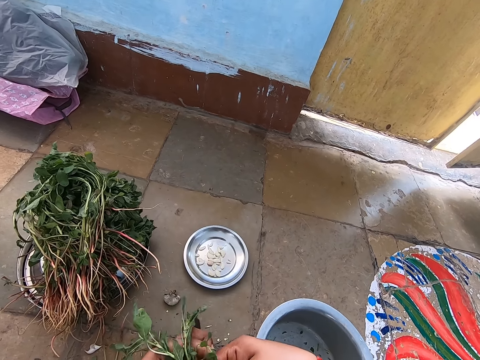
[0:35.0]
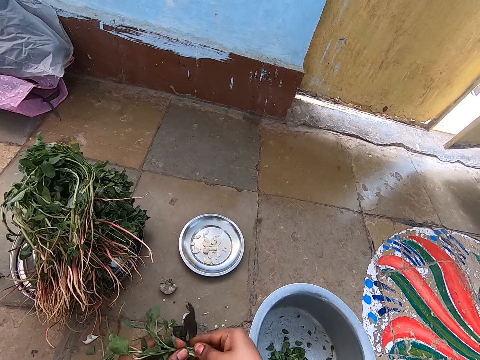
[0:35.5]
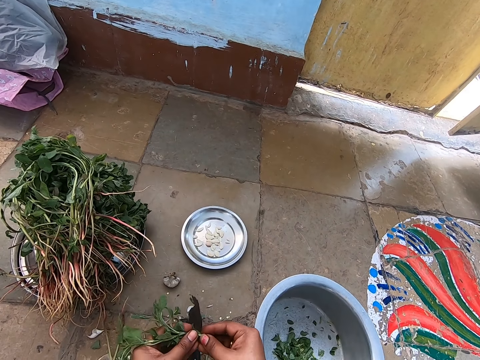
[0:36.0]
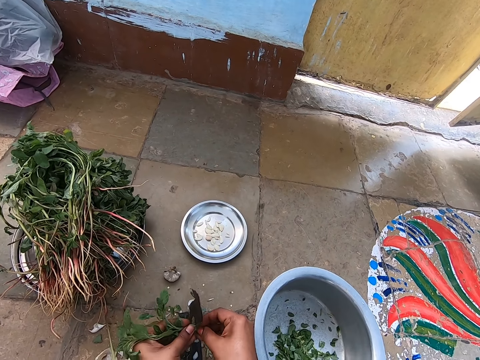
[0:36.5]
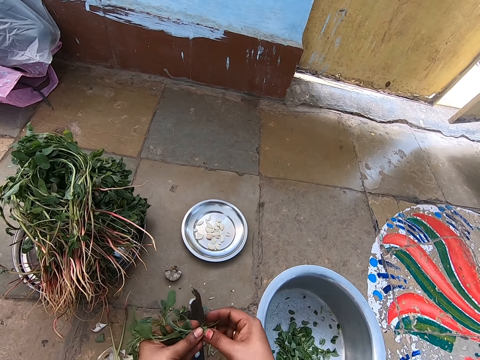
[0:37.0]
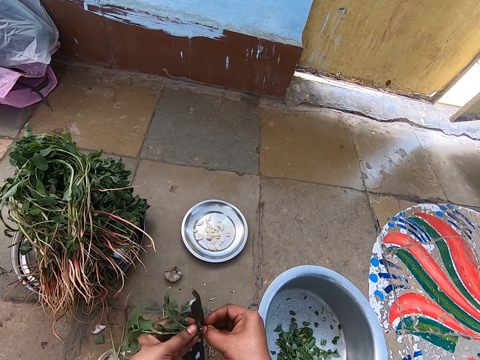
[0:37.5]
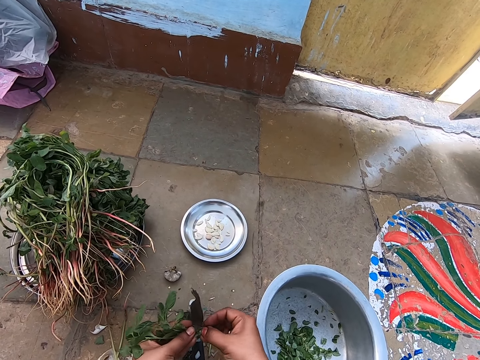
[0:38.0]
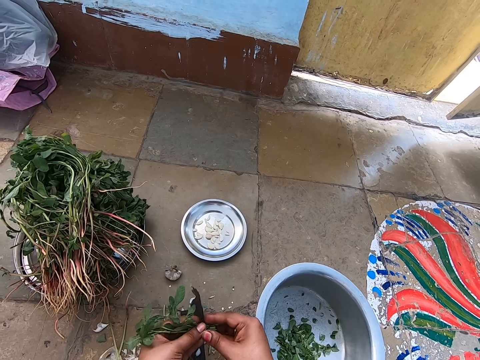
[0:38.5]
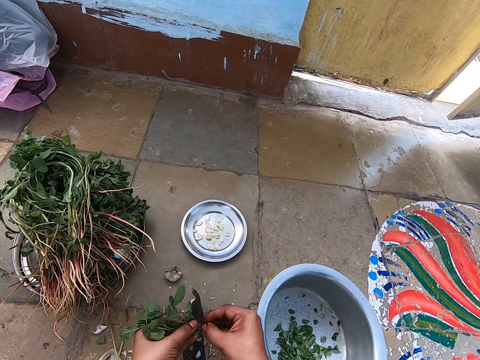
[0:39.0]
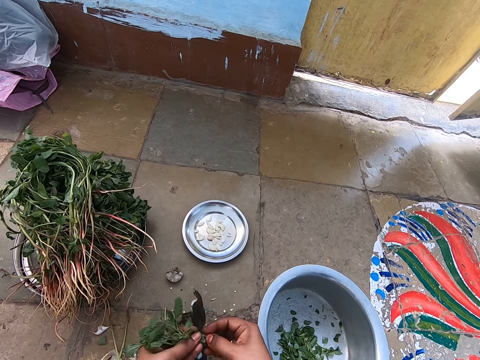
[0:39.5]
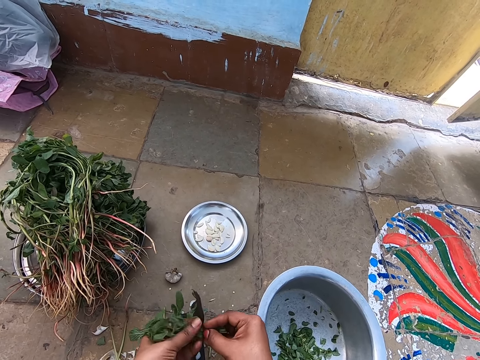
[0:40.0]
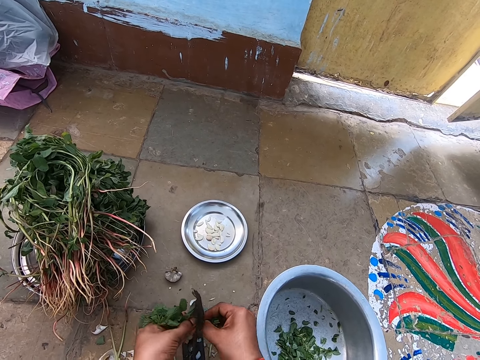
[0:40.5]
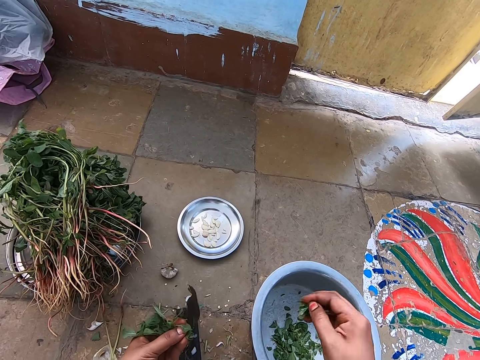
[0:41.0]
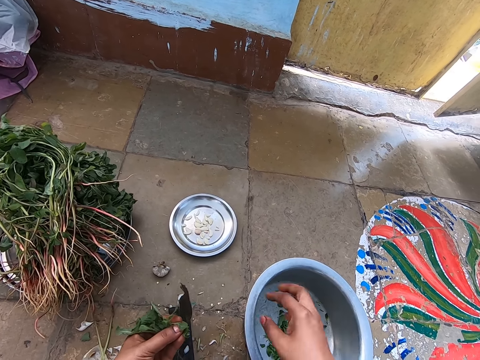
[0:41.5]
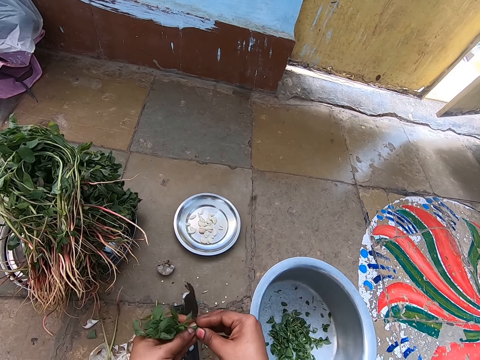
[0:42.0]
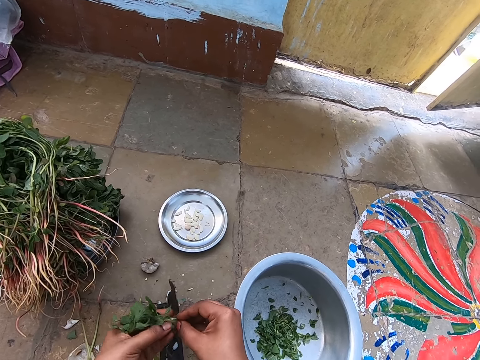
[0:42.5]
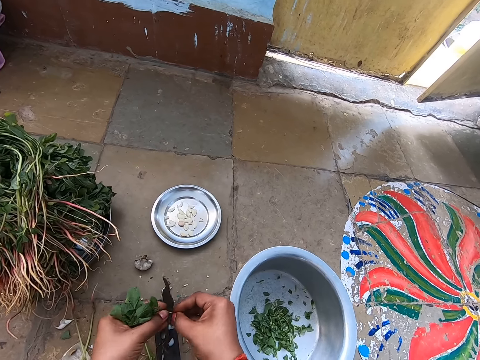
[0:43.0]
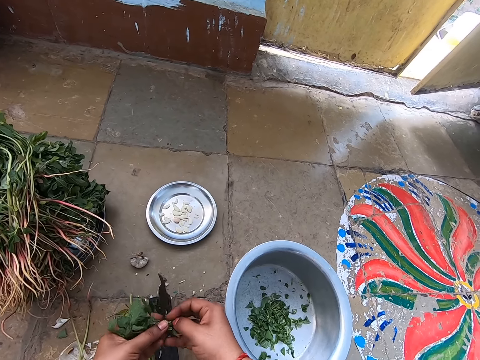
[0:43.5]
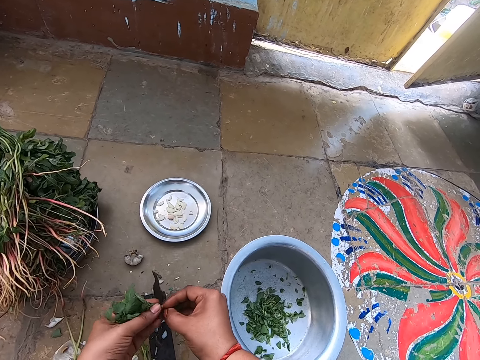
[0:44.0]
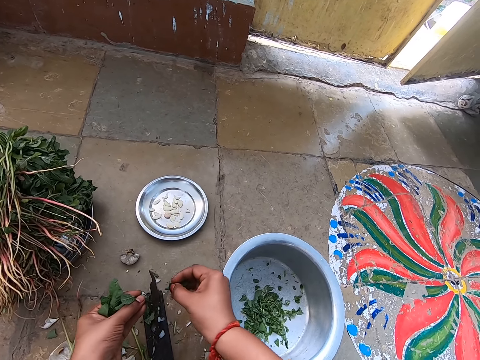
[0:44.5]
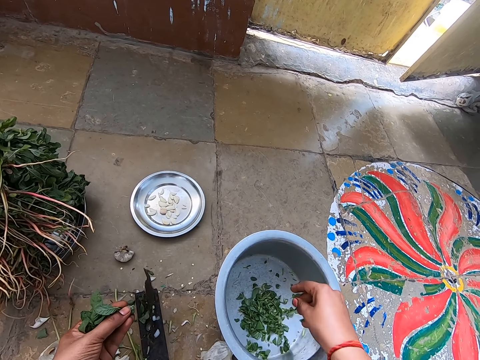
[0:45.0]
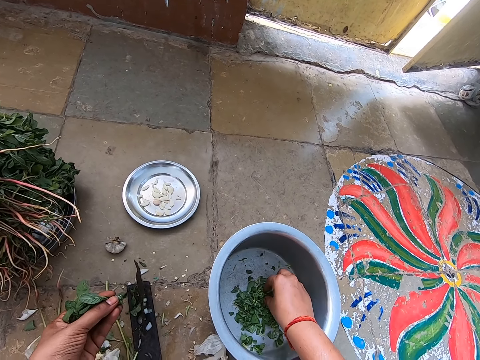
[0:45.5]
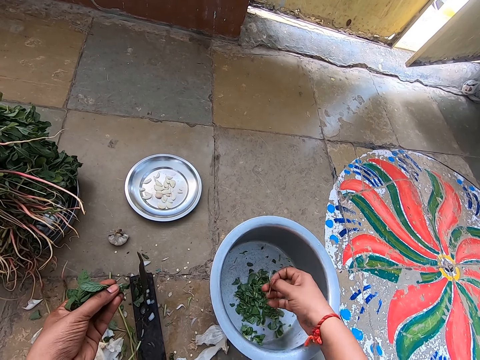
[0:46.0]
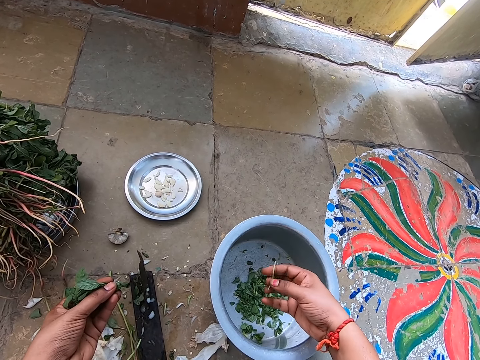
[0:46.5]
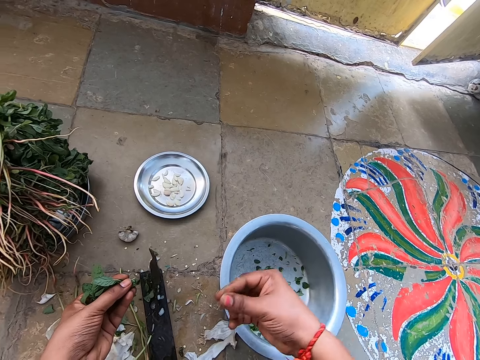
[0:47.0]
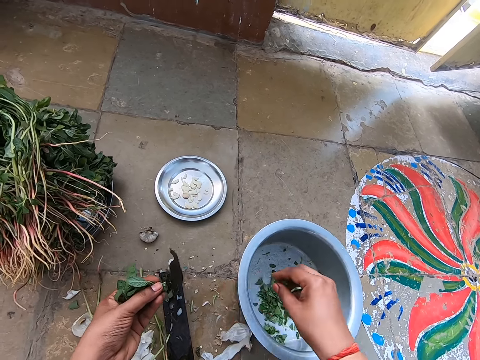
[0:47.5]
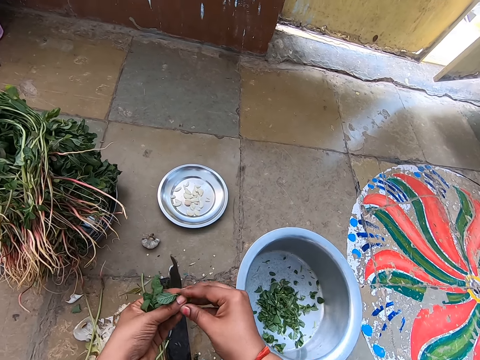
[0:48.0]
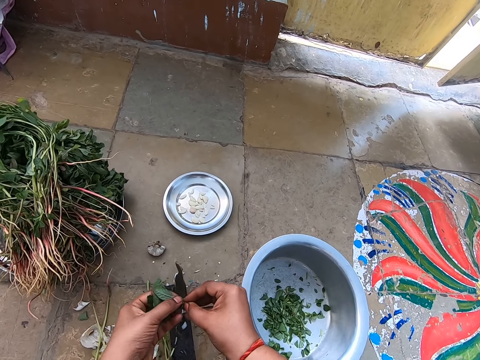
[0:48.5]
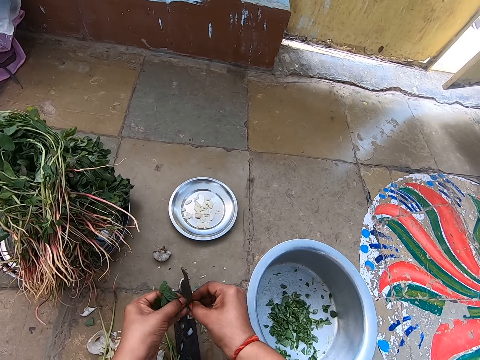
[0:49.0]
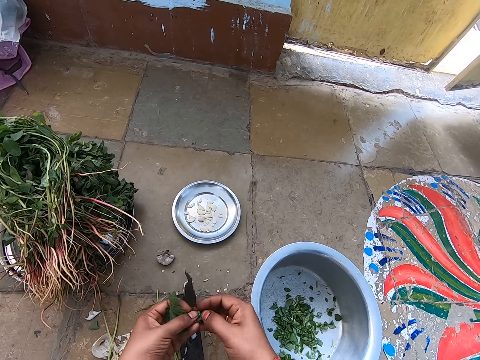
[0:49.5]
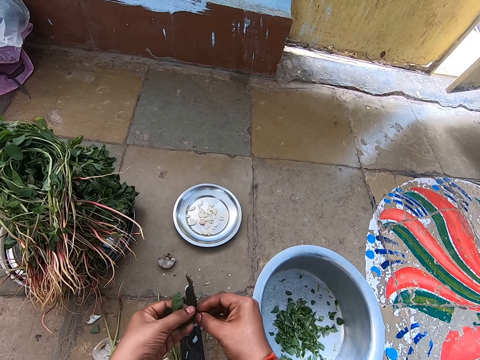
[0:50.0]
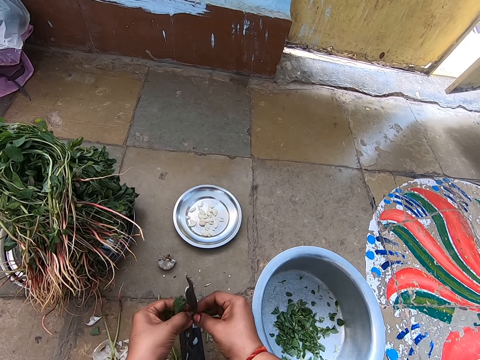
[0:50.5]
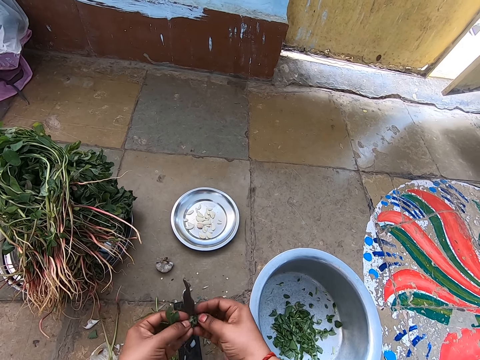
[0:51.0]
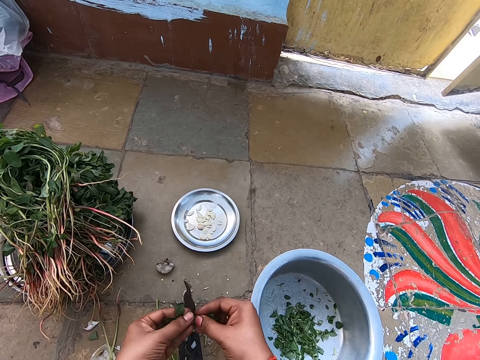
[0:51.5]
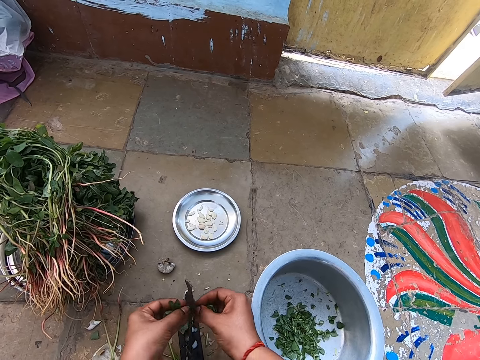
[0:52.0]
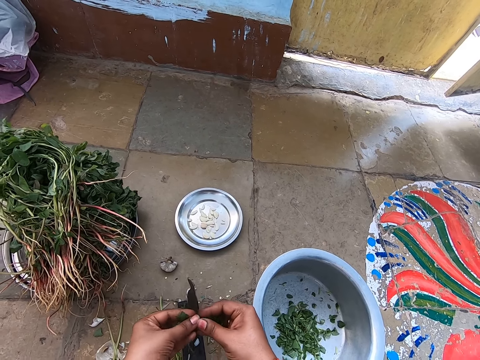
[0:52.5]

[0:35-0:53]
The camera wearer removes the leaves from the stalk. She puts the plucked jute mallow in a bowl on the ground with her right hand. She plucks the jute mallow in her left hand with her right hand. She puts the plucked jute mallow in the bowl on the ground with her right hand. She picks a stem from the bowl with her right hand. She throws the stem on the ground with her right hand. She plucks the jute mallow in her left hand with her right hand.

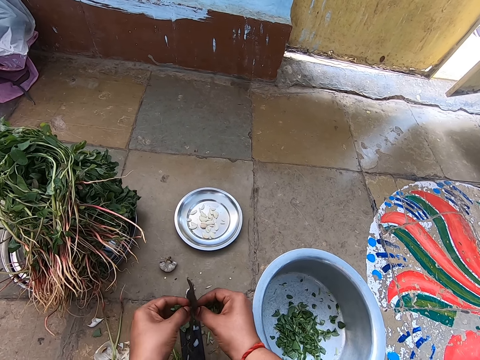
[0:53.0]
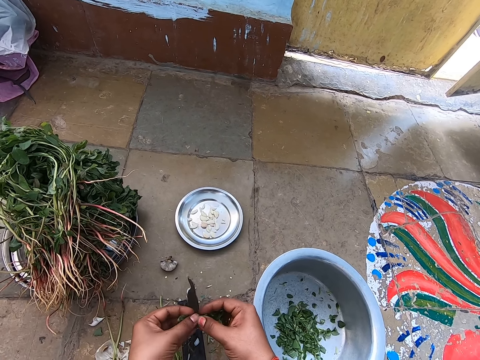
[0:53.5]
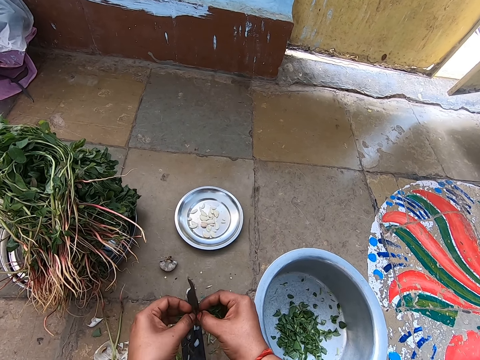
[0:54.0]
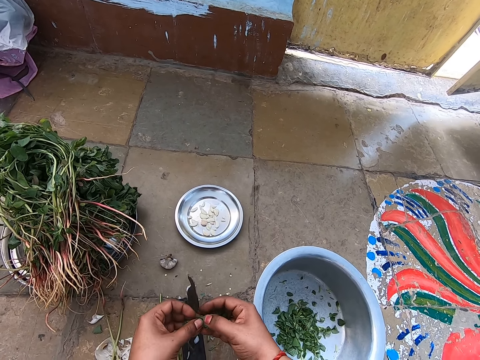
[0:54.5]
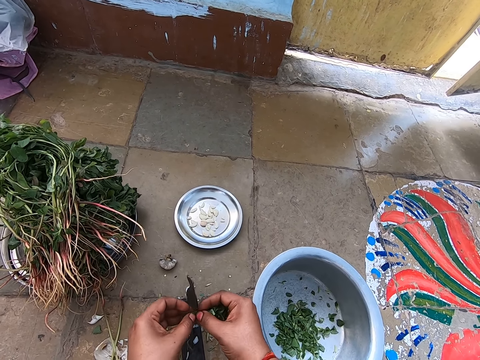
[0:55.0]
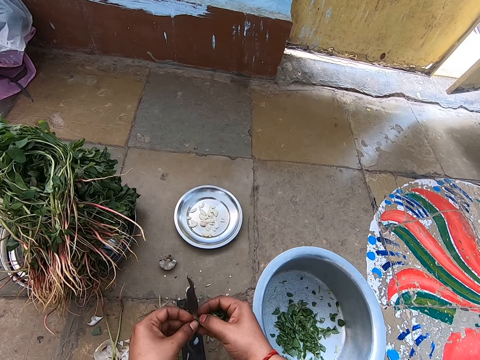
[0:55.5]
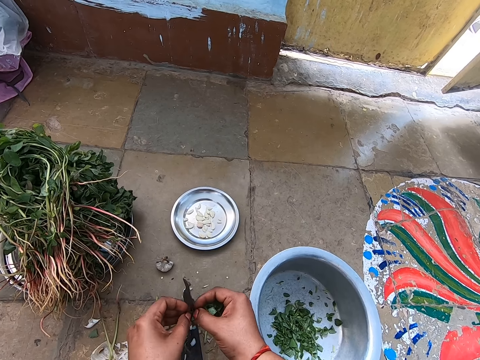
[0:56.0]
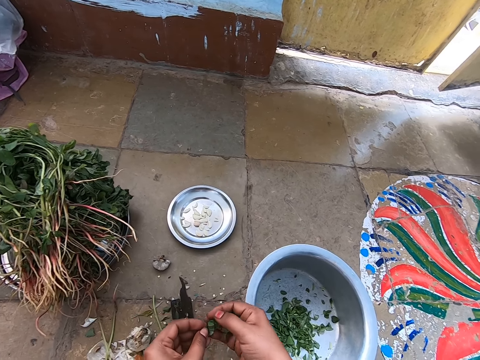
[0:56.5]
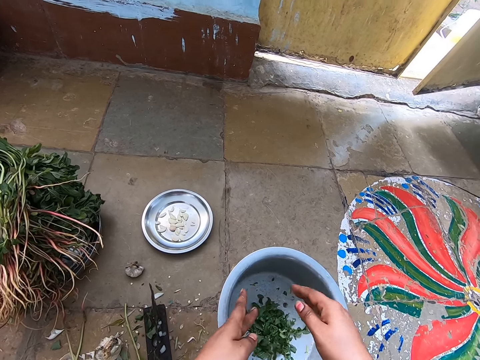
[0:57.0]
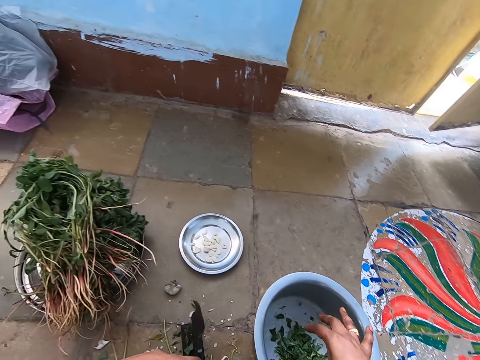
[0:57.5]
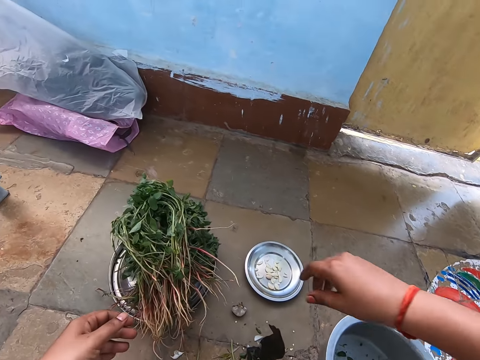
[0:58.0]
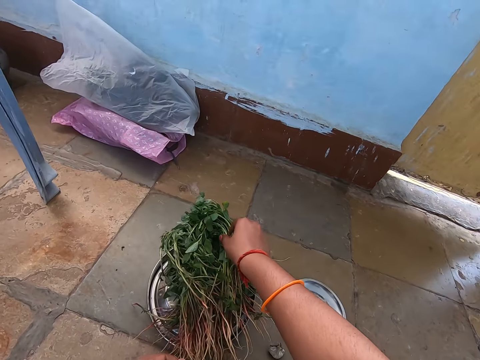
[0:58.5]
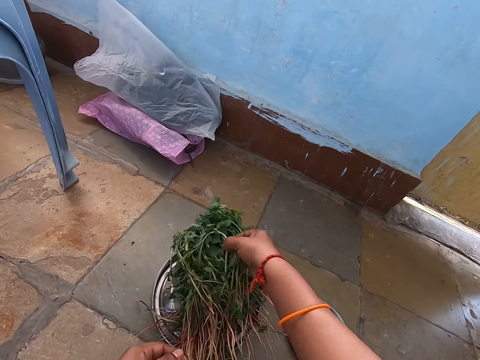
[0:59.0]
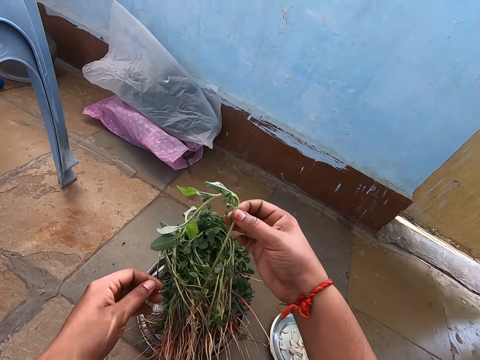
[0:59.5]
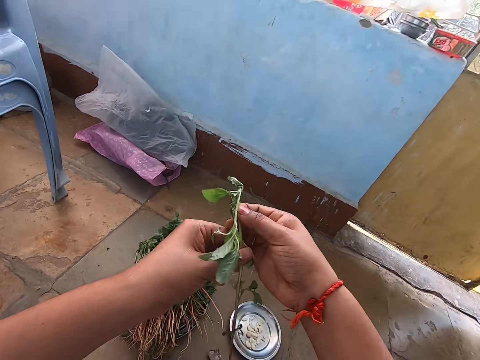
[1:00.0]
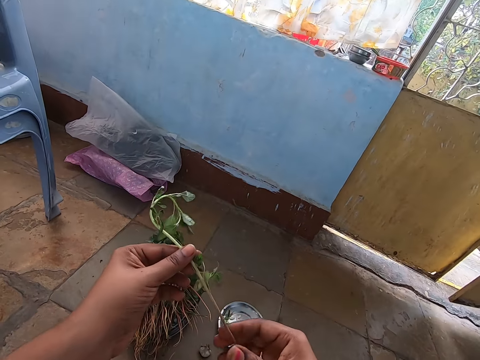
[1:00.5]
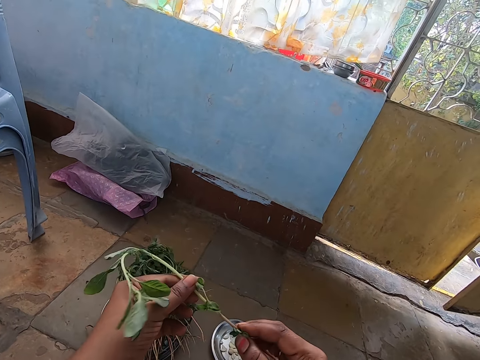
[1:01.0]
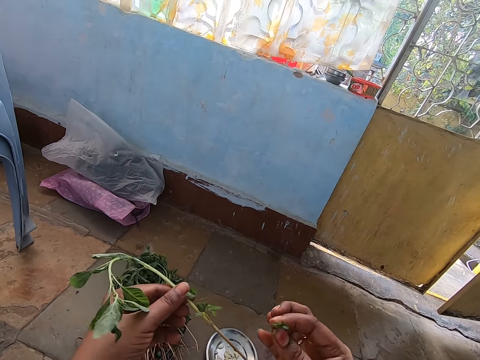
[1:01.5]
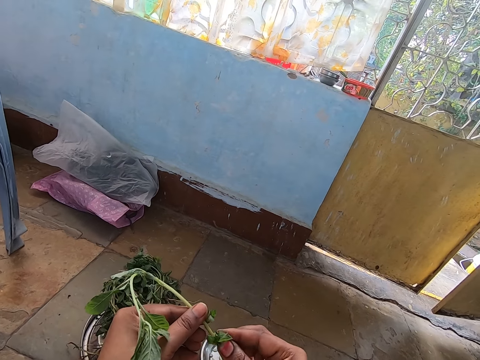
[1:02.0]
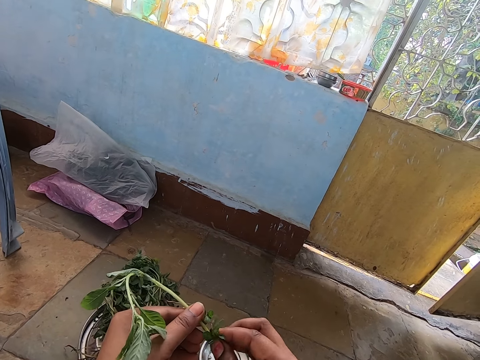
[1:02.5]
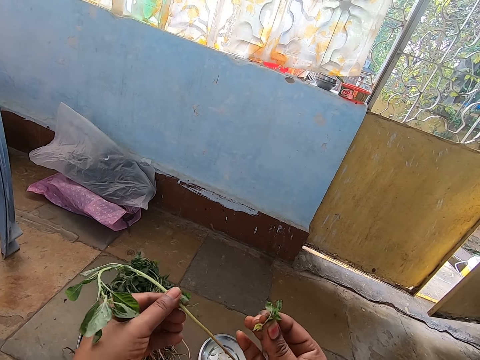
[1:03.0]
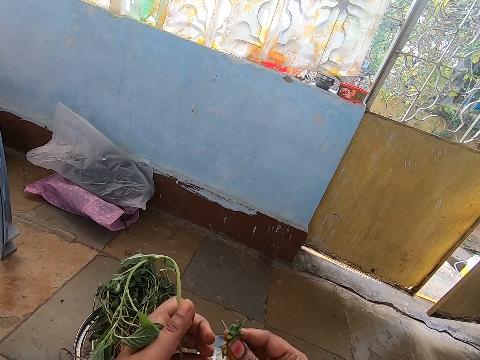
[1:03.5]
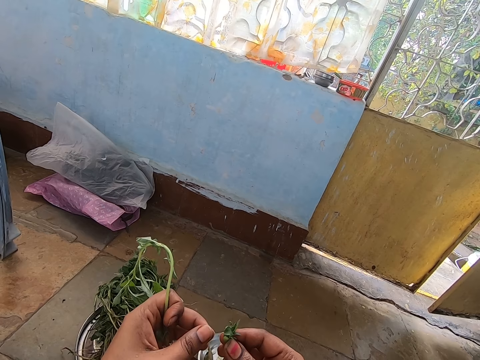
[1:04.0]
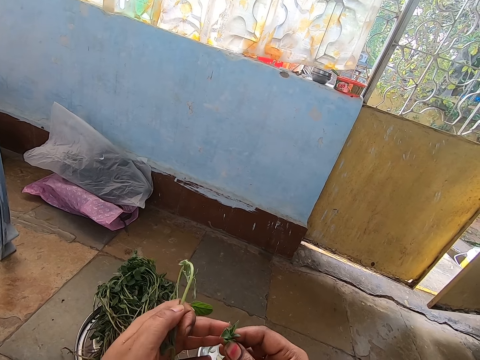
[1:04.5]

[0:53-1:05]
The camera wearer puts the plucked jute mallow in the bowl on the ground with her right hand. She picks a jute mallow from the stainless bowl on the ground with her right hand. She collects the jute mallow in her right hand with her left hand. She plucks the jute mallow in her left hand with her right hand.
